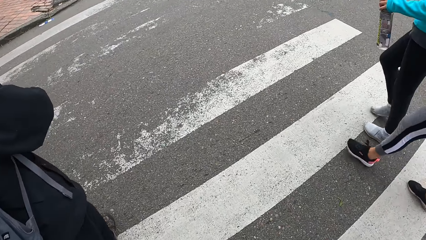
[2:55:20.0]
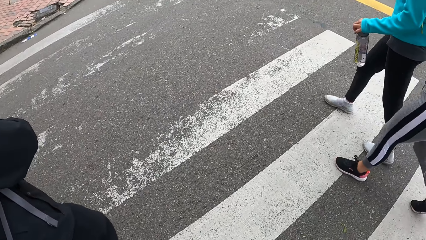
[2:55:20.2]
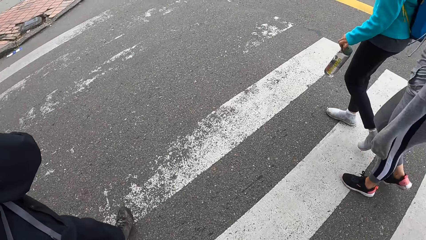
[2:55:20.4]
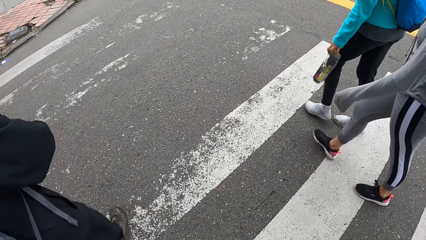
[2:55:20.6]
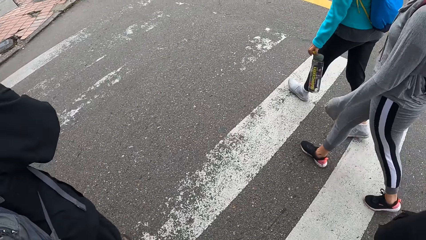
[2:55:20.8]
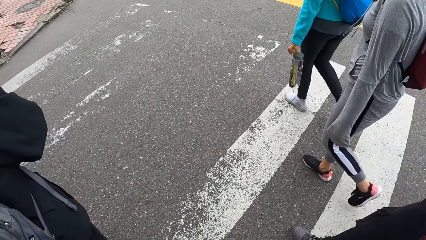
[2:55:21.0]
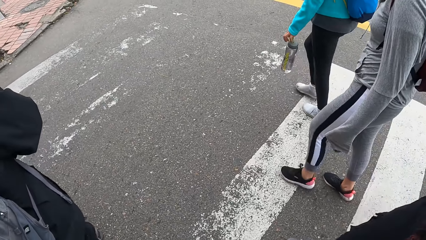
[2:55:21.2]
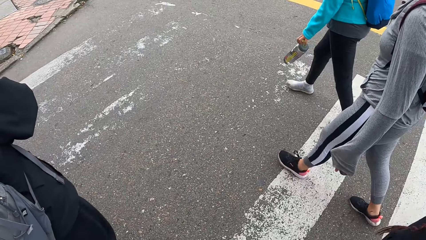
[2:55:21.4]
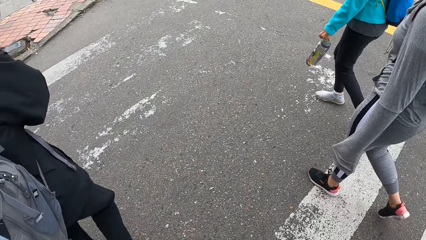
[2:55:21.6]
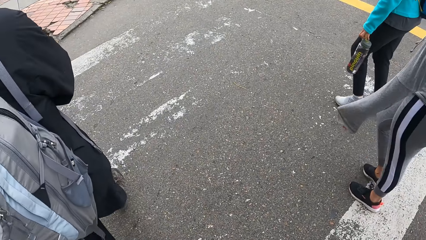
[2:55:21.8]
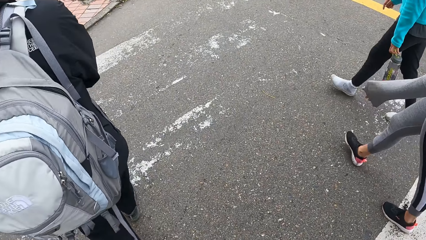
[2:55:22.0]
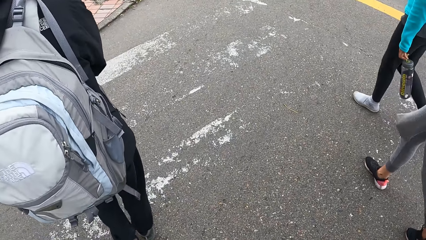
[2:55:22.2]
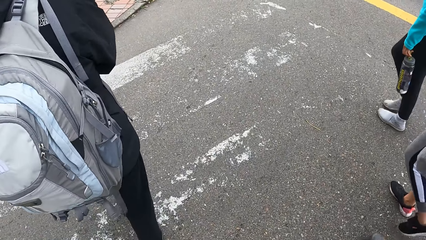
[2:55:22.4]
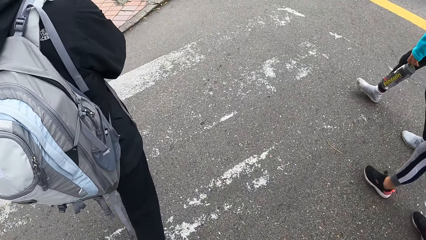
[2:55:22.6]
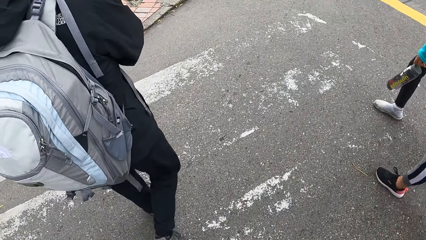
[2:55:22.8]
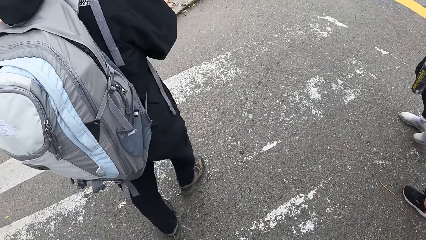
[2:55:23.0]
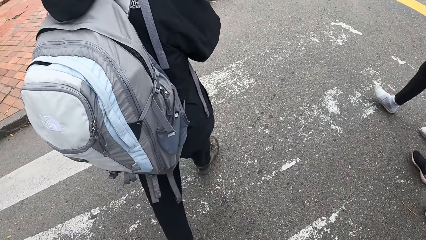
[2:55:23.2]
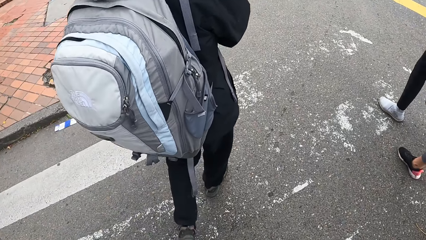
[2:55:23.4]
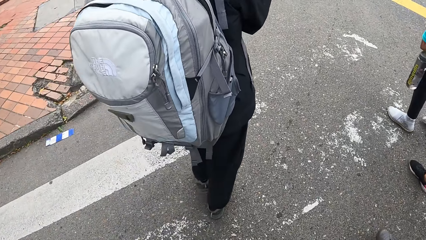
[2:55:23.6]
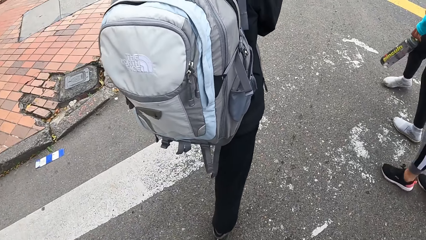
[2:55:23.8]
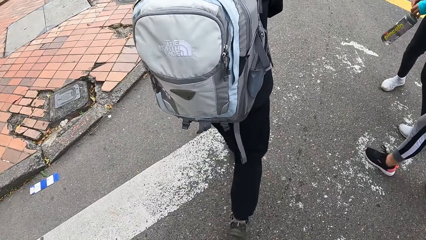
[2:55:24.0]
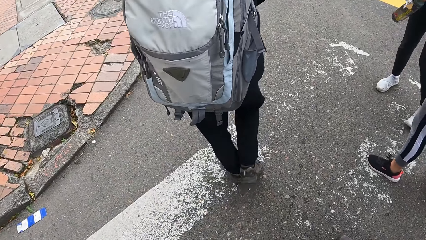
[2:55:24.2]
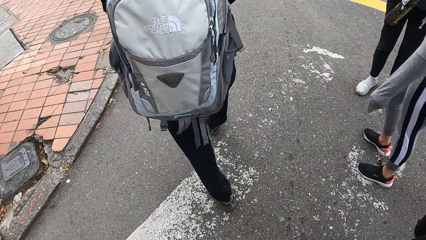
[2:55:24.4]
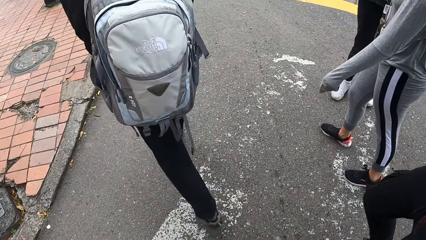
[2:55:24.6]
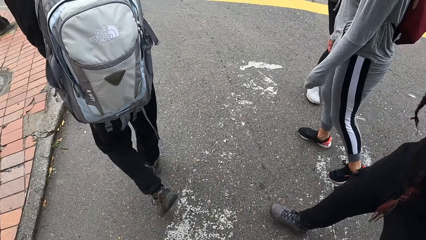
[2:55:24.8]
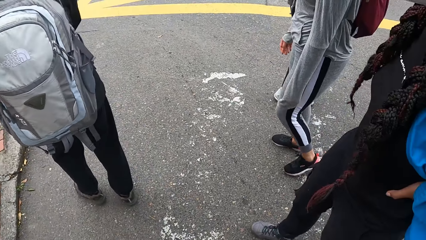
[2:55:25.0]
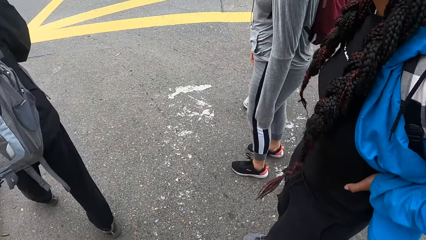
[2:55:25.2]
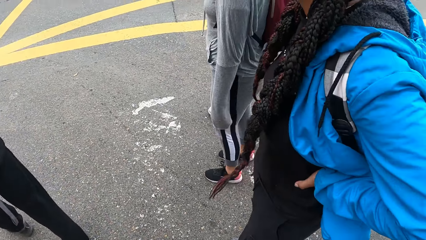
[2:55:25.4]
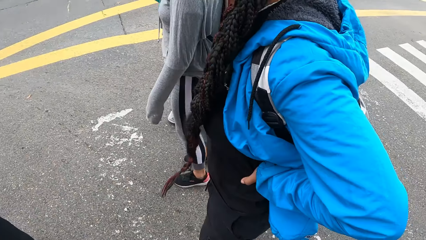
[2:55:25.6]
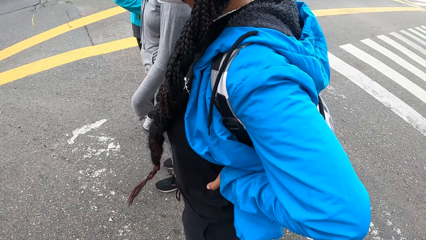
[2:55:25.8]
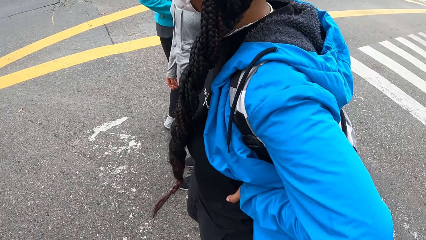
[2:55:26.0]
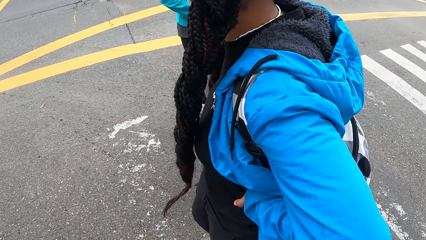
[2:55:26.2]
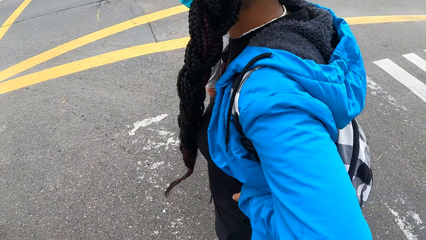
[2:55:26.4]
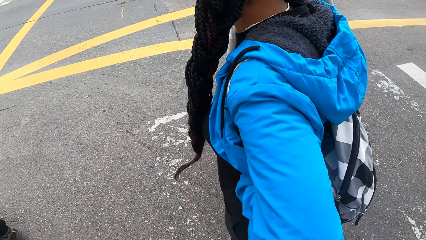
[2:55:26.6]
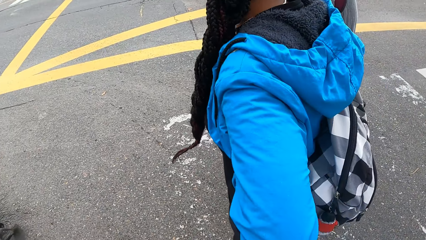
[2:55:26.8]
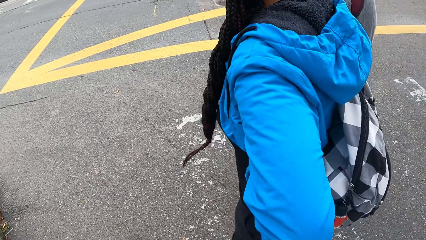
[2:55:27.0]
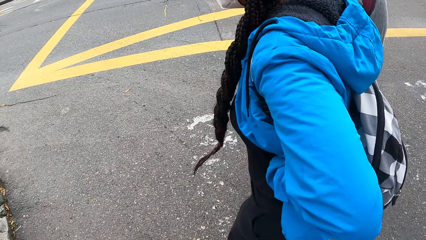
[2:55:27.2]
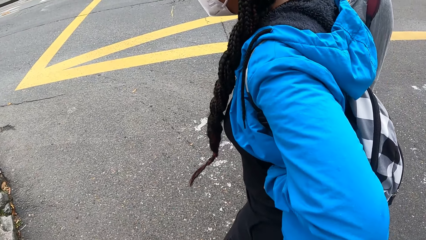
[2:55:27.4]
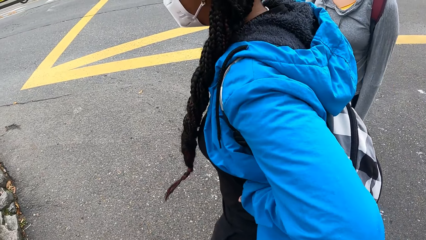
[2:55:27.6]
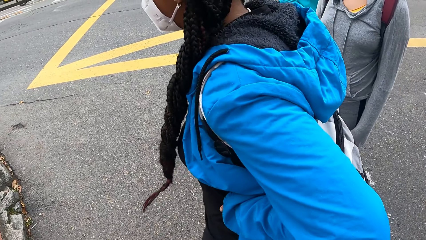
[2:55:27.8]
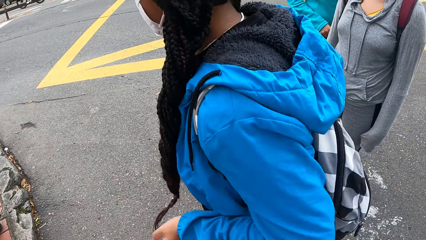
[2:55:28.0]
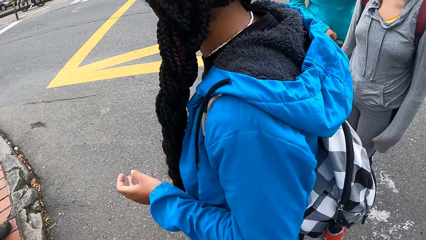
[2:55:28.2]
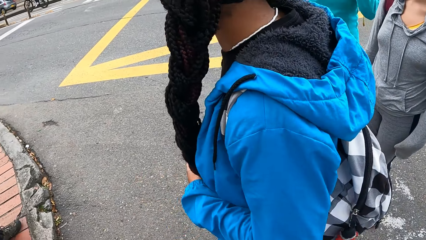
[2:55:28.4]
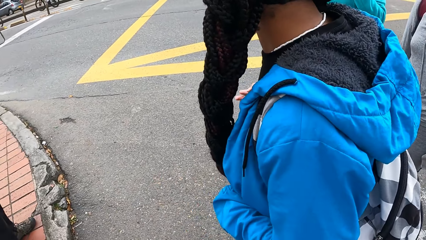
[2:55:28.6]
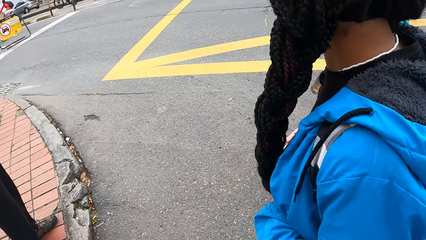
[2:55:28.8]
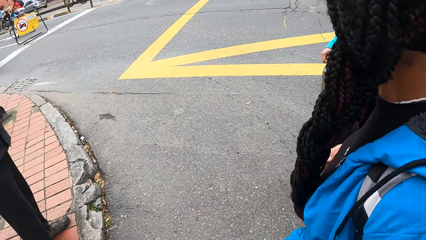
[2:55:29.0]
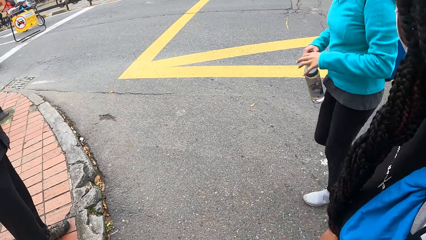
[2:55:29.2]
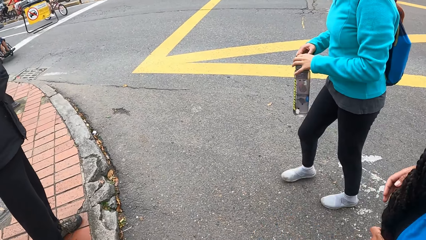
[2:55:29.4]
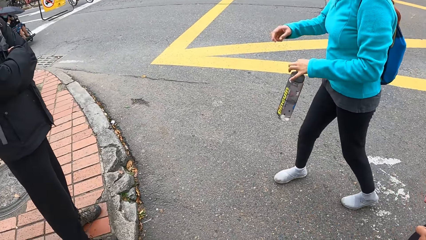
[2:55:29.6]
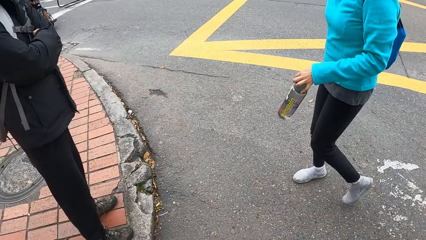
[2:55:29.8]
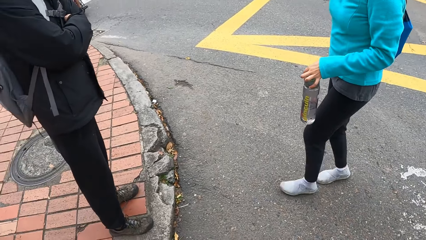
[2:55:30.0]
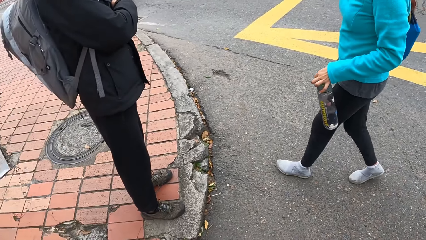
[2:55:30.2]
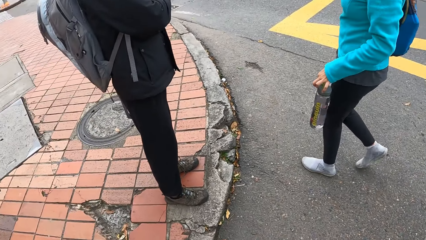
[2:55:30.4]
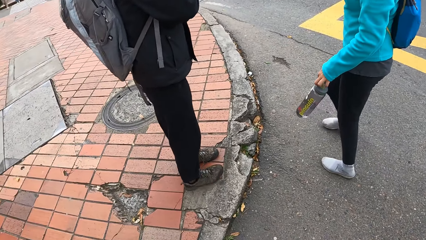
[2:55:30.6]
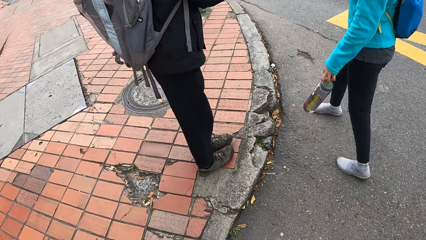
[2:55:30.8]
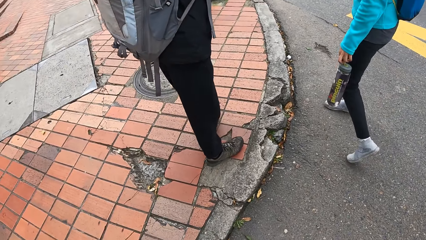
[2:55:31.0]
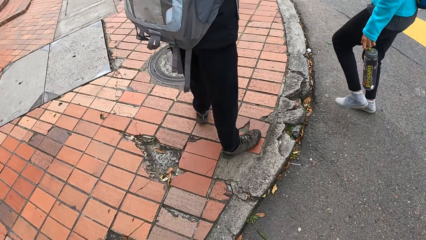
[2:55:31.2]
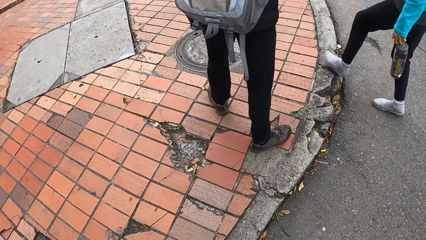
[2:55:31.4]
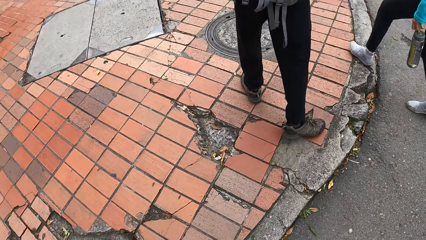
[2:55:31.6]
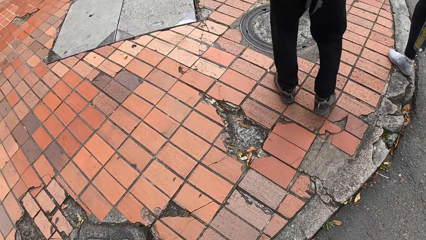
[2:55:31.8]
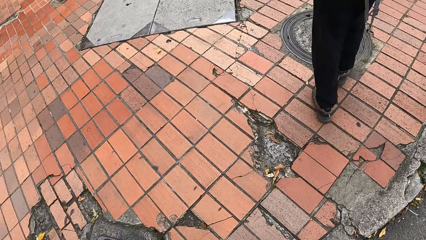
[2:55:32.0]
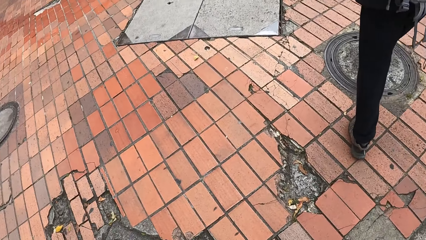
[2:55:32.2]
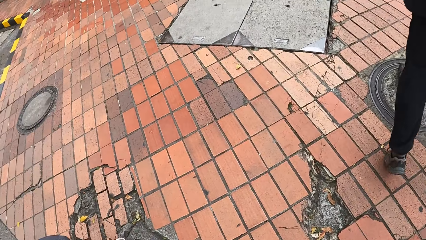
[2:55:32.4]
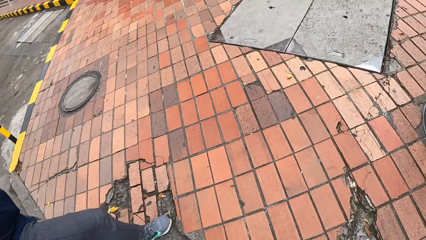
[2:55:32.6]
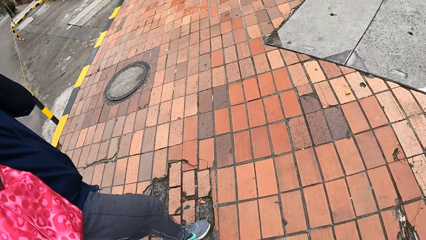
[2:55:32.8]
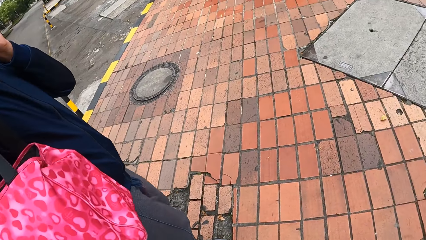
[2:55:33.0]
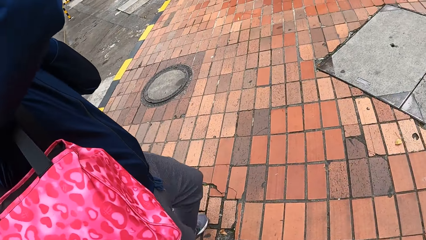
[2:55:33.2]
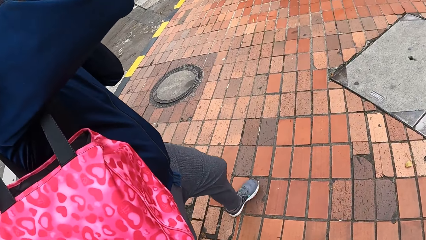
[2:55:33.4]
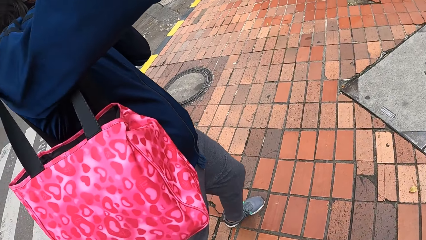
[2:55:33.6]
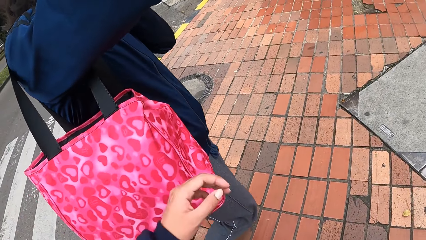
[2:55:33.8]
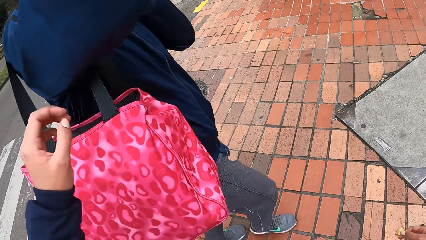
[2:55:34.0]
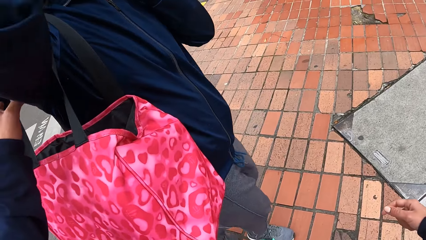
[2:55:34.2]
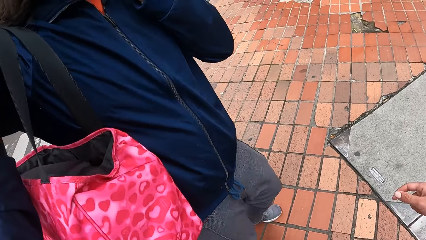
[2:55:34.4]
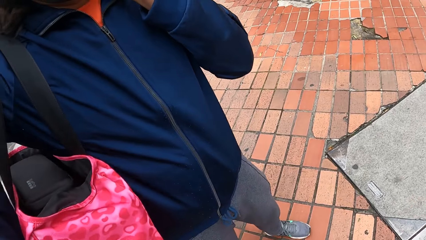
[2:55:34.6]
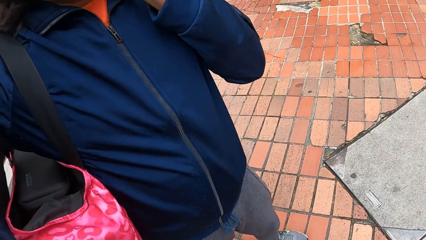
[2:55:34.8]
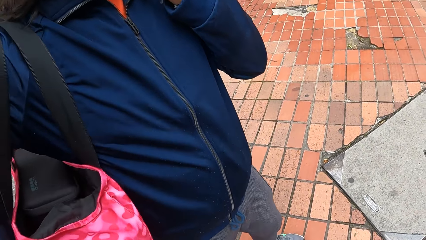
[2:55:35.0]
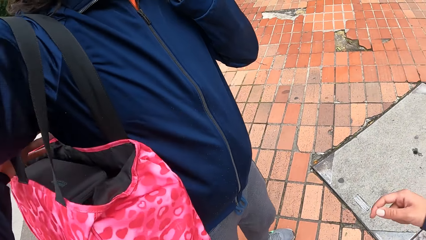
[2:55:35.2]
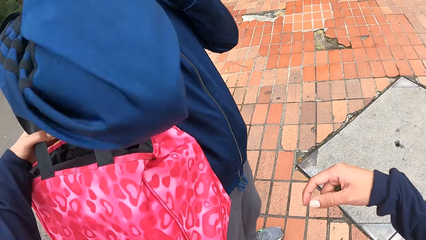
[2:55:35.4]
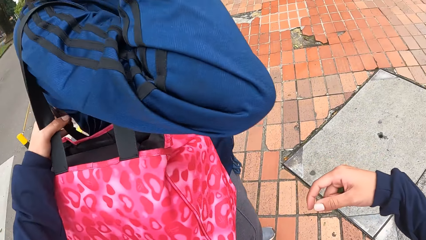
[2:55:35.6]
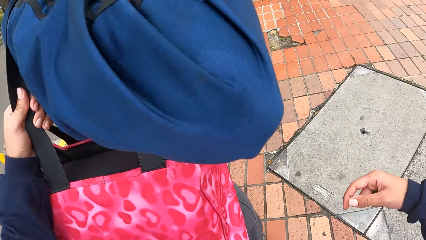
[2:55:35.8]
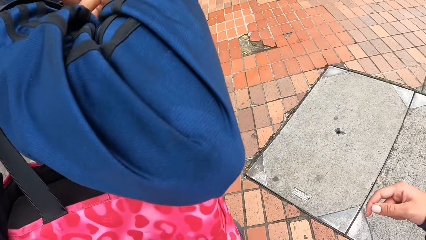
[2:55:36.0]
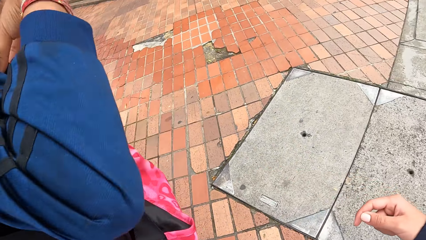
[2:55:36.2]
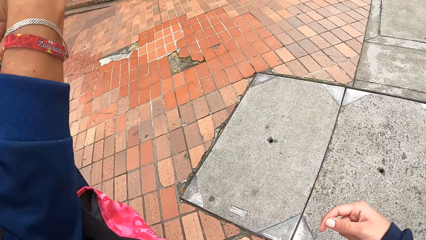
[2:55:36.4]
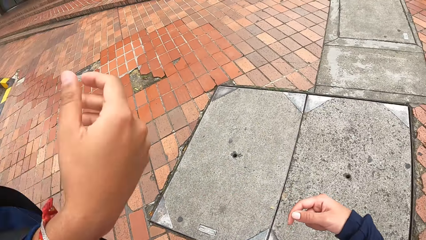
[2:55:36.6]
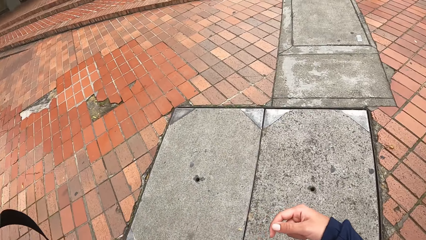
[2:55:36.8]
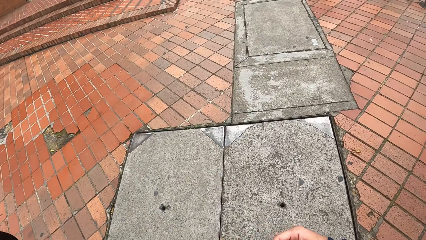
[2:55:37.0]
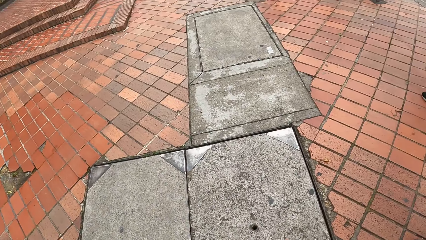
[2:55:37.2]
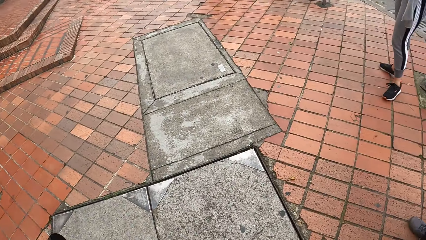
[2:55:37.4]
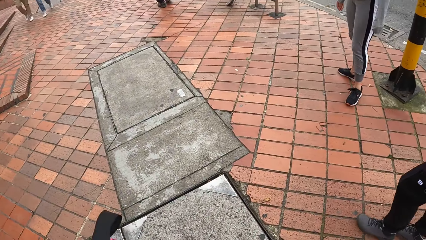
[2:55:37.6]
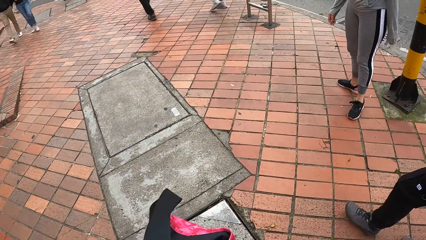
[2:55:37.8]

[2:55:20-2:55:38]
The camera wearer stares at a lady. A woman passes a water bottle in her right hand to her left hand. The camera wearer walks on the sidewalk. She takes a red bag from a man's shoulder with her left hand.
